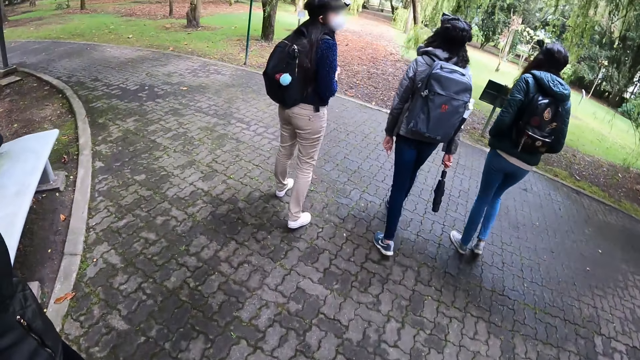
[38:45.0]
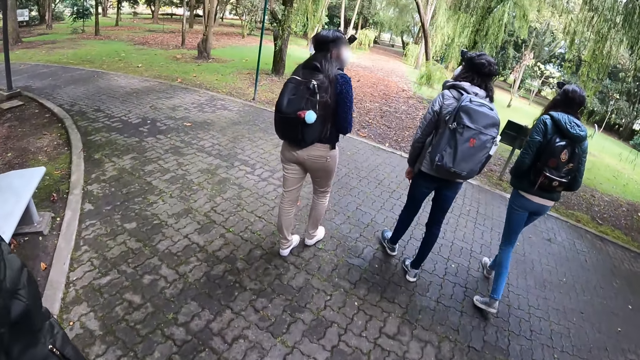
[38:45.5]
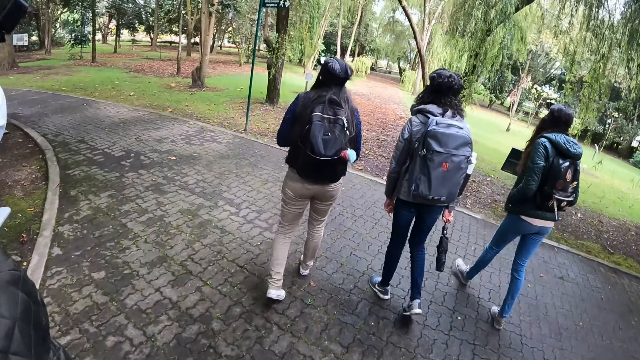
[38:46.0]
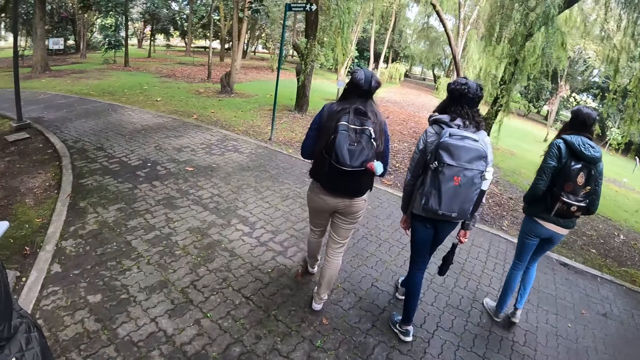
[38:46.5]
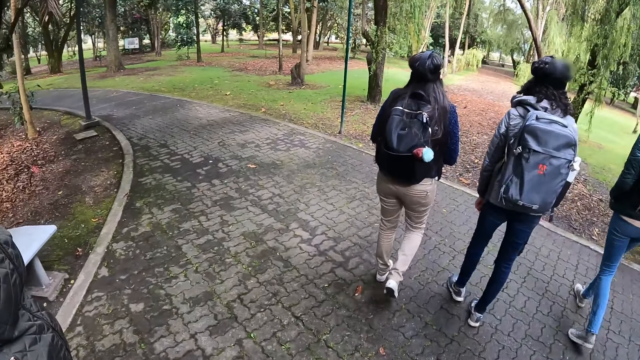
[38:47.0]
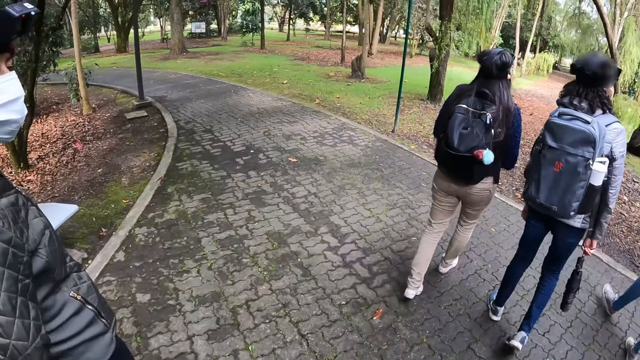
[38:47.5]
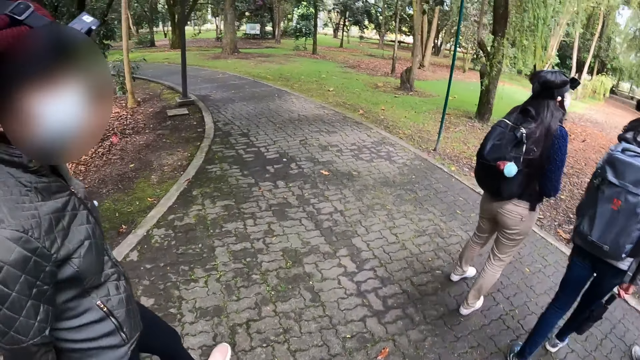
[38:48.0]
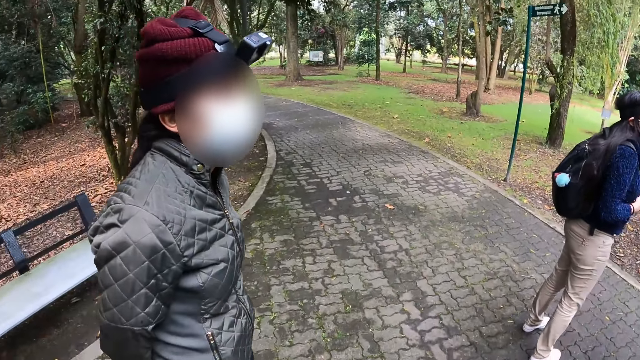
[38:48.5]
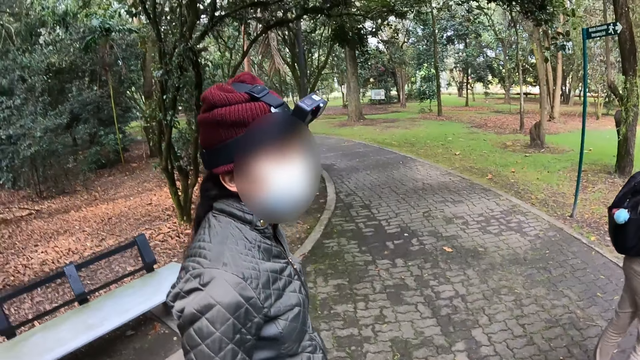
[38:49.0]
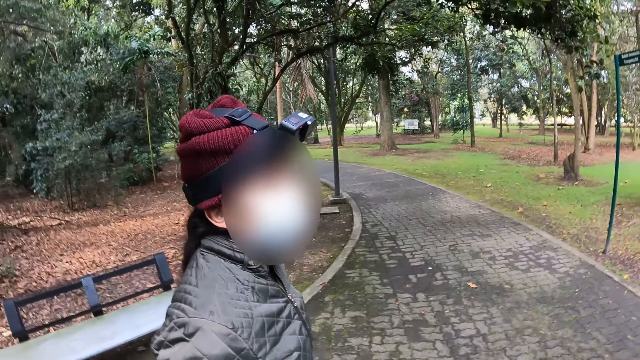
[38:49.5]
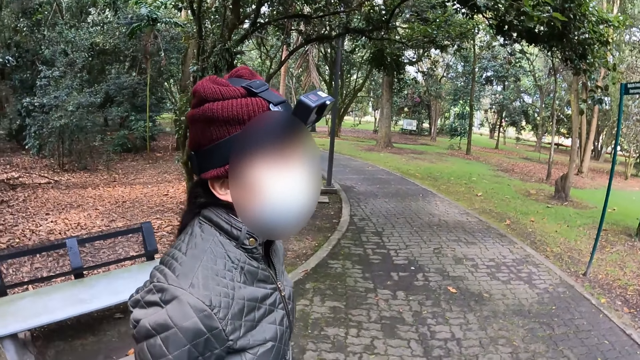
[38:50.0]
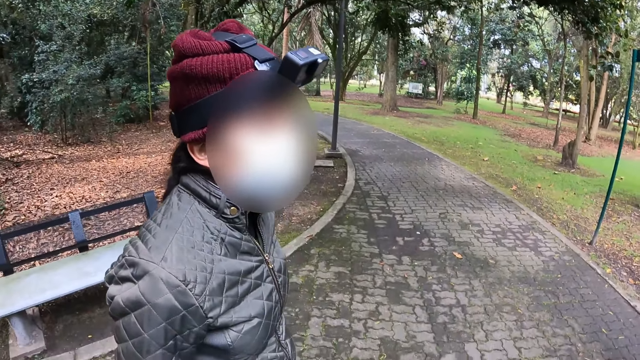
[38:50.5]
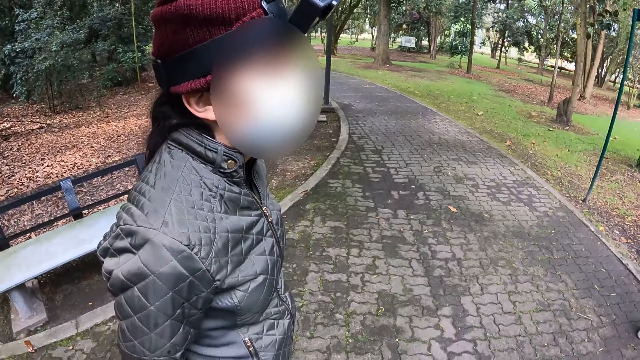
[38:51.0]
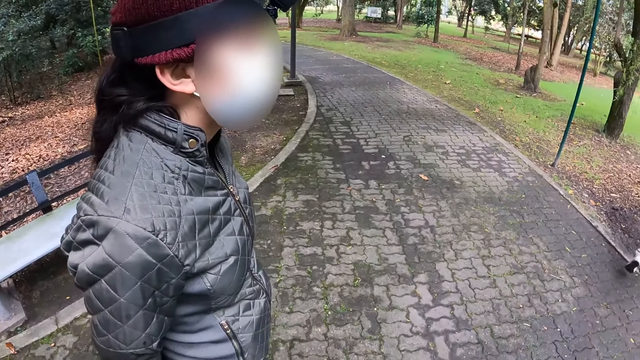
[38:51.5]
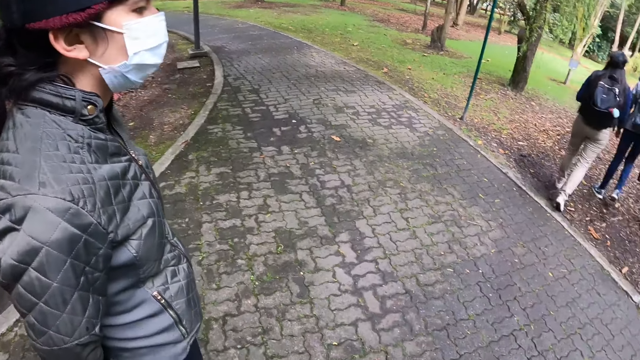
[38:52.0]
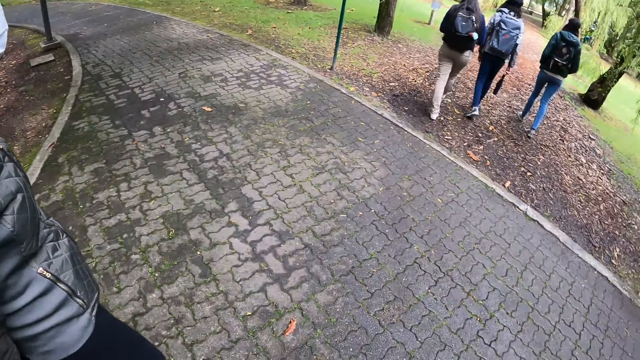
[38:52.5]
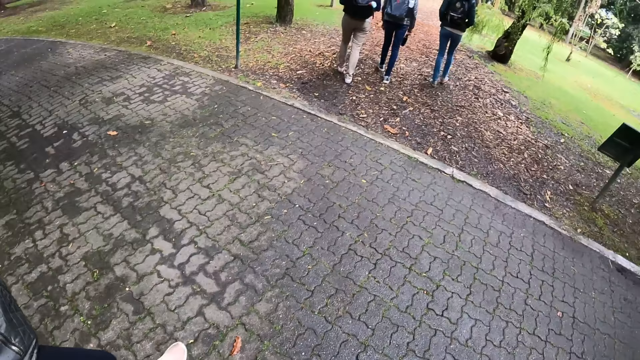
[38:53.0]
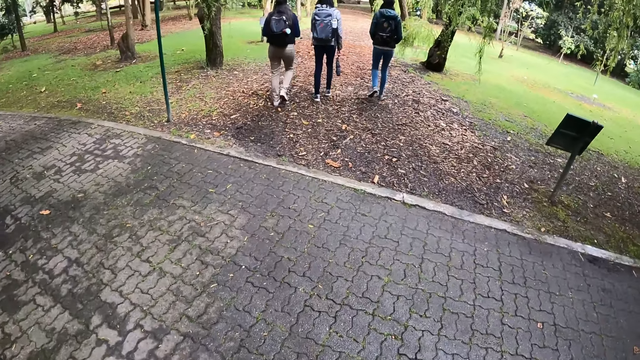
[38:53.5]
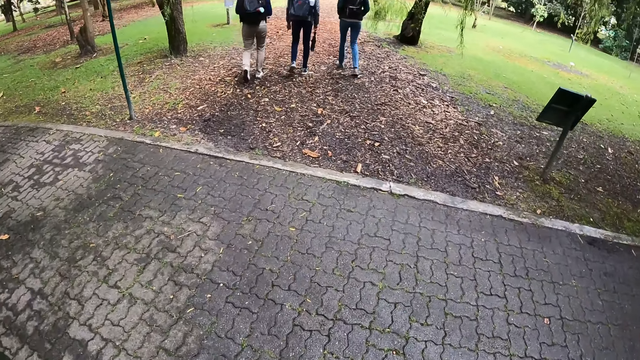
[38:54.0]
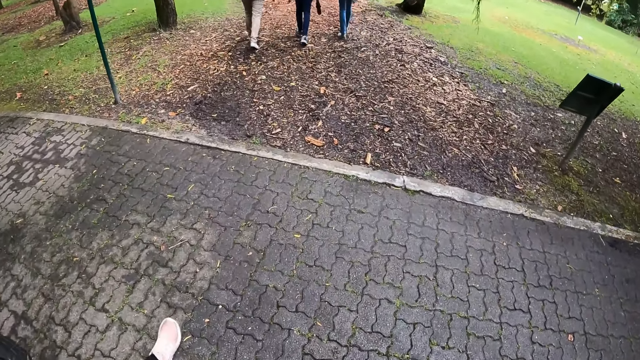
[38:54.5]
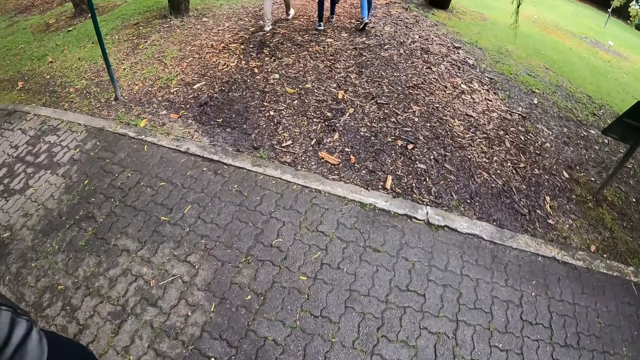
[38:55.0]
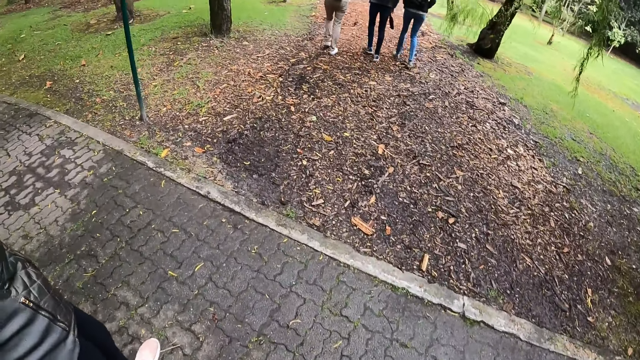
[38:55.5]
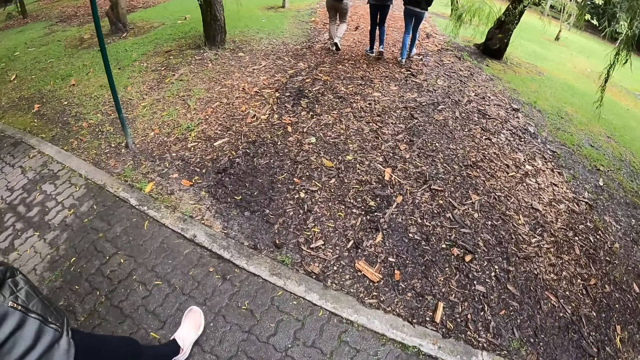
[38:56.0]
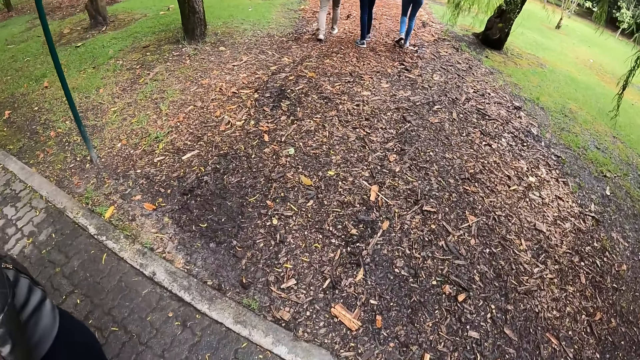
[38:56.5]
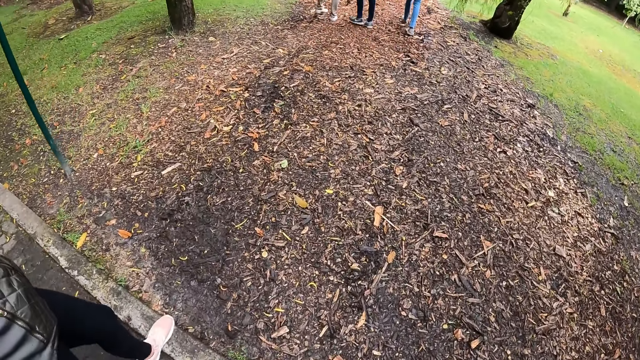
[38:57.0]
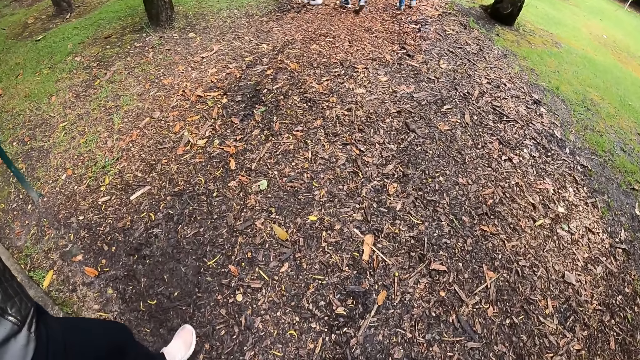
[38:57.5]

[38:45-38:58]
The camera wearer stands on the paved ground. A woman walks on the trail road. Another woman walks on the trail road. A third woman walks on the trail road. The camera wearer walks on the paved ground. A fourth woman walks beside the camera wearer on the paved ground.

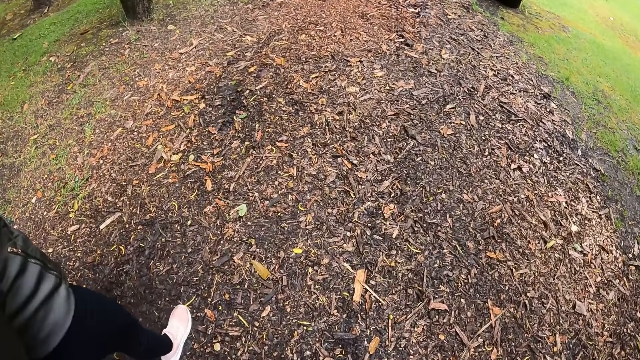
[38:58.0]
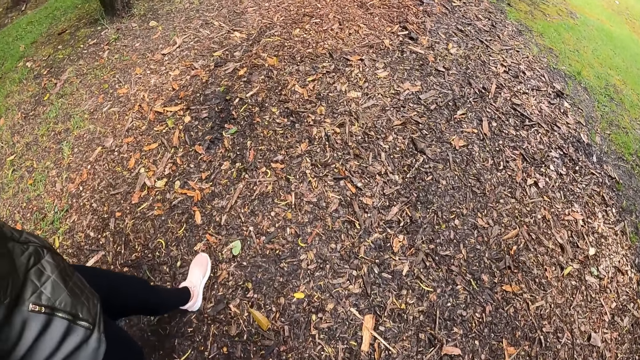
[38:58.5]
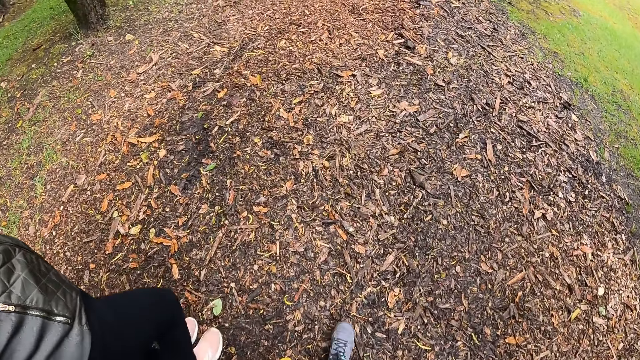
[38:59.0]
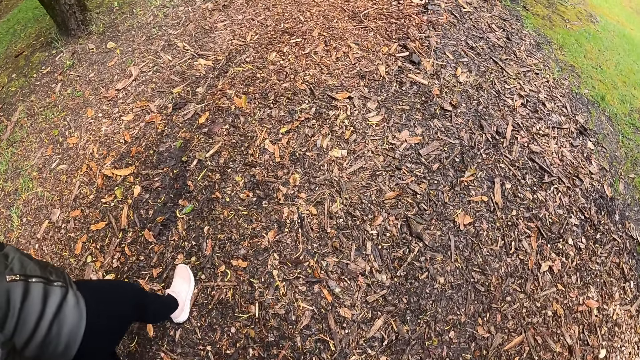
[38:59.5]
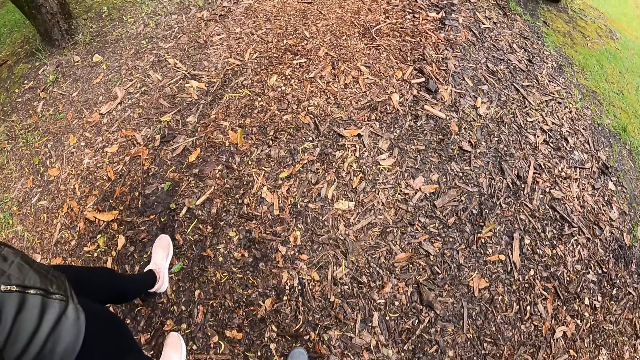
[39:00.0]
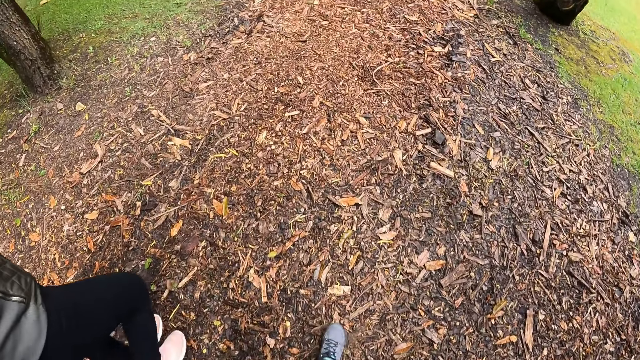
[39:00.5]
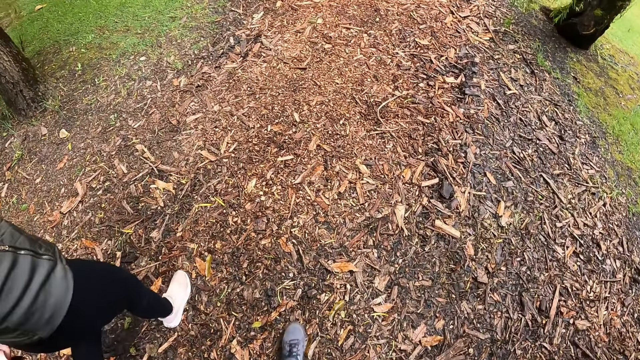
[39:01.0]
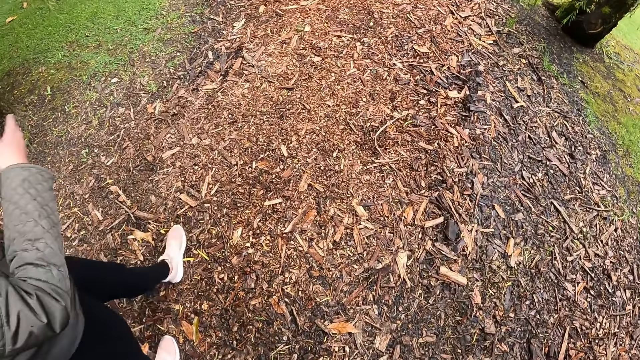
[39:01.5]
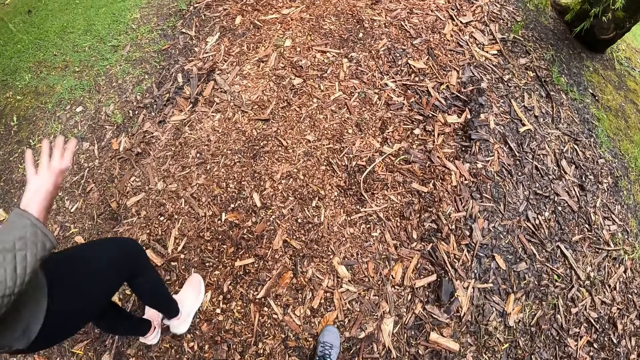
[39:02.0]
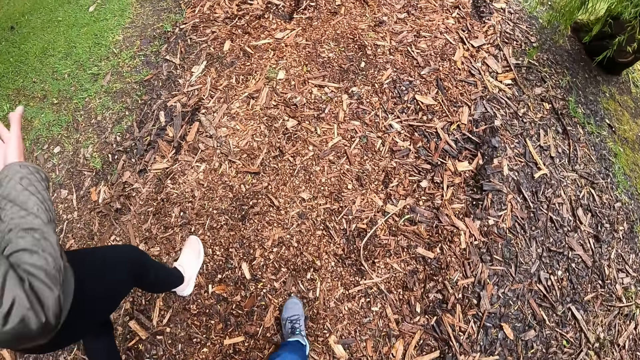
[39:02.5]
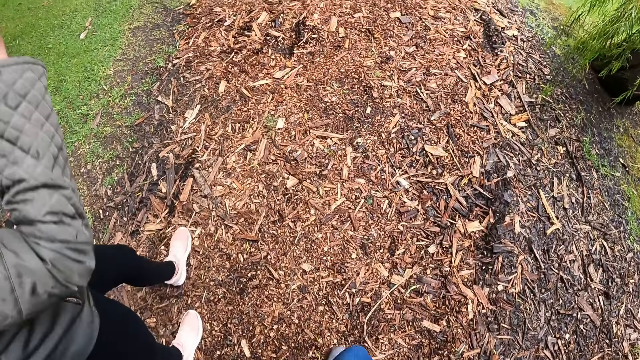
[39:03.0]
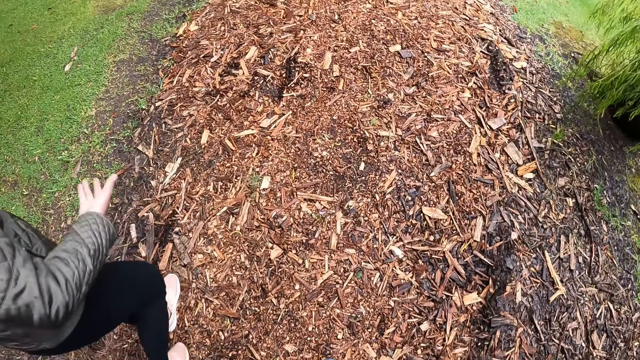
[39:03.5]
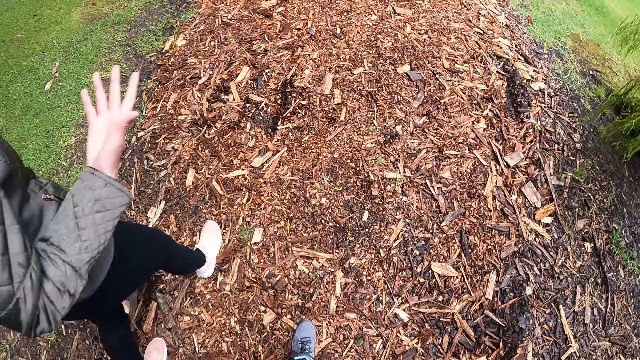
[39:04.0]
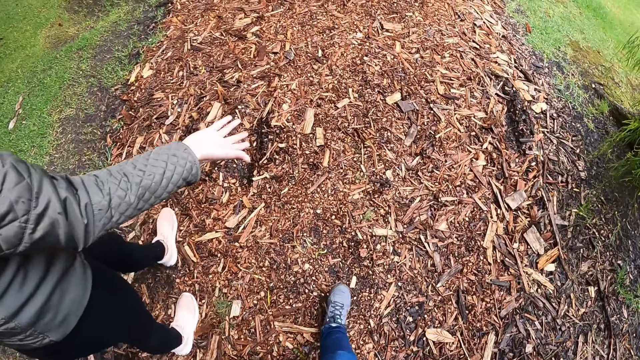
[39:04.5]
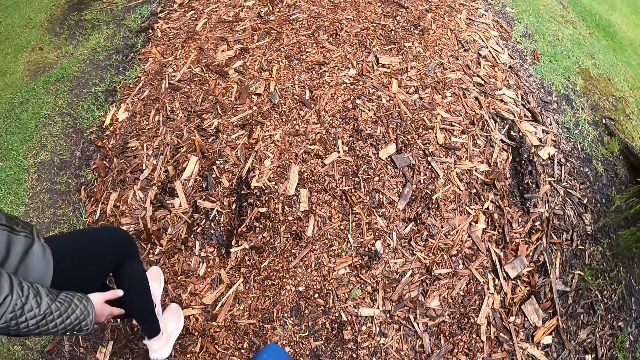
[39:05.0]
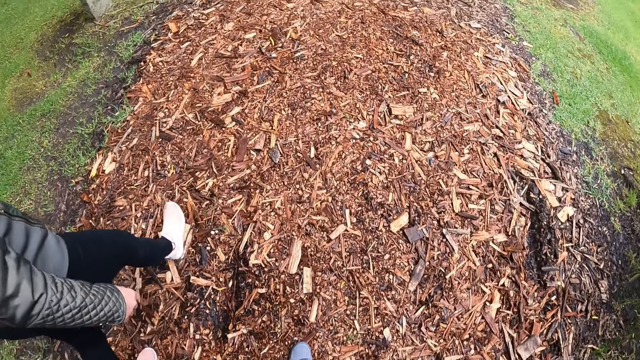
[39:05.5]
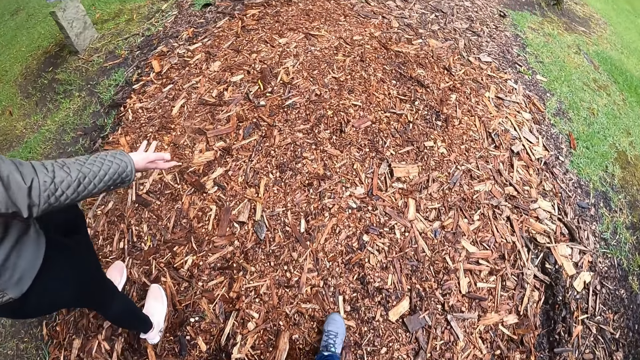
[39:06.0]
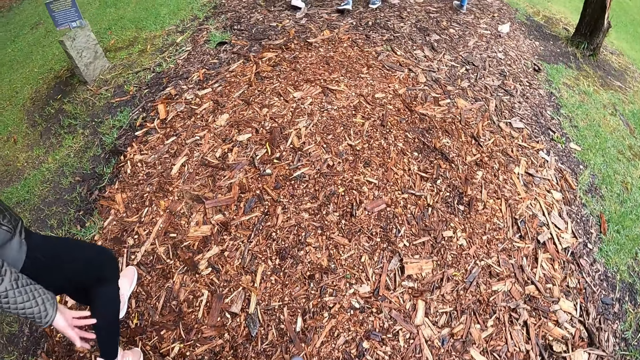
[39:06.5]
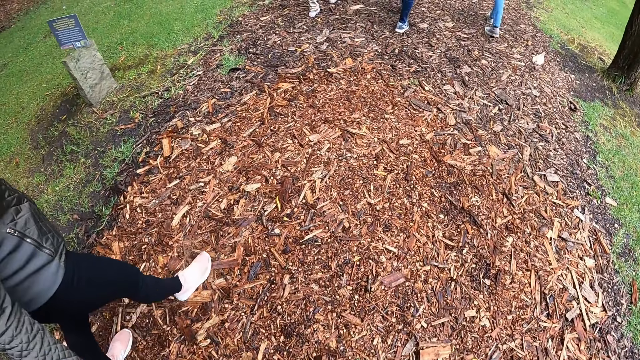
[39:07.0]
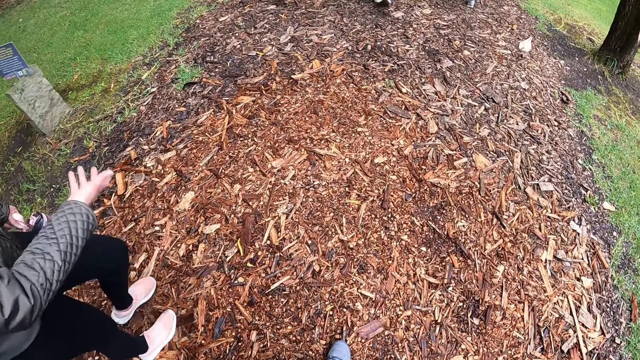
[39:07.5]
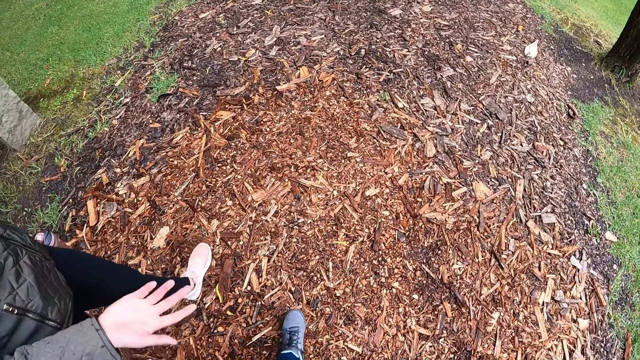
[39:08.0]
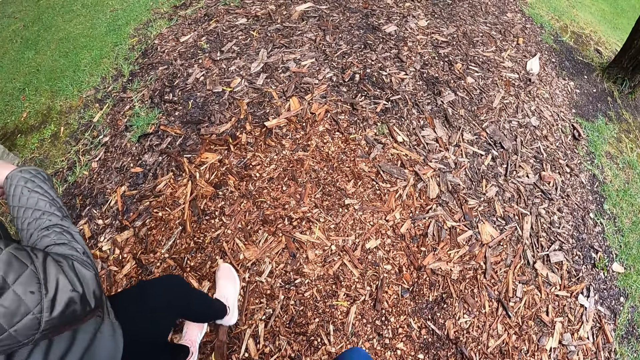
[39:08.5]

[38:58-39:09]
The camera wearer walks on the trail road. A woman walks beside the camera wearer on the trail road.
